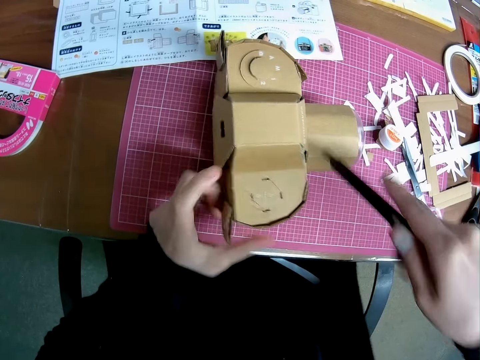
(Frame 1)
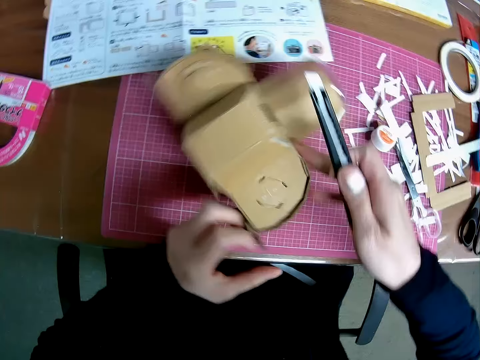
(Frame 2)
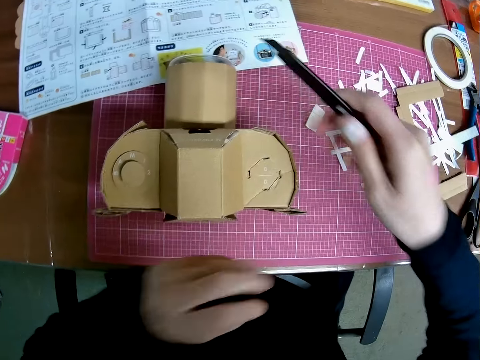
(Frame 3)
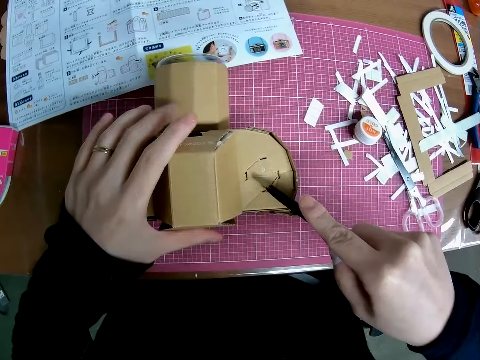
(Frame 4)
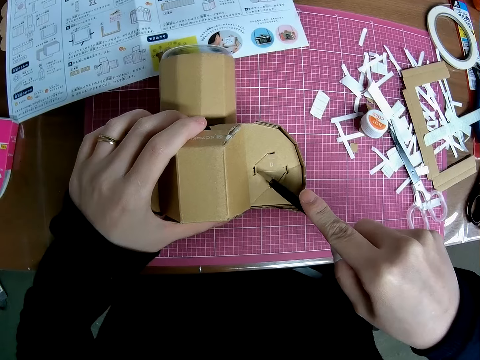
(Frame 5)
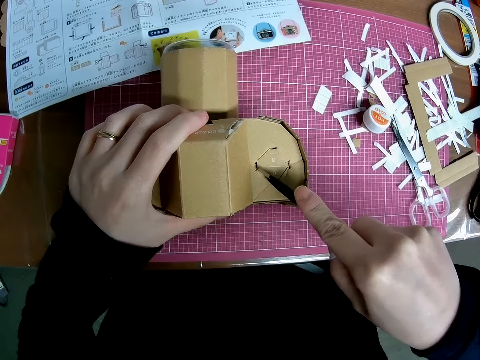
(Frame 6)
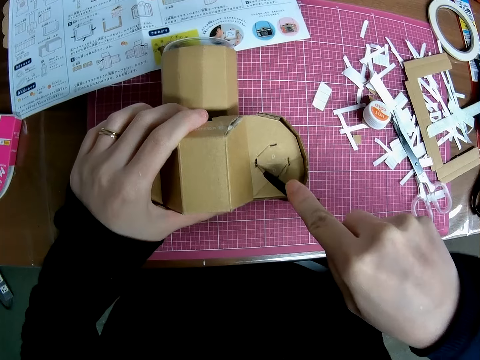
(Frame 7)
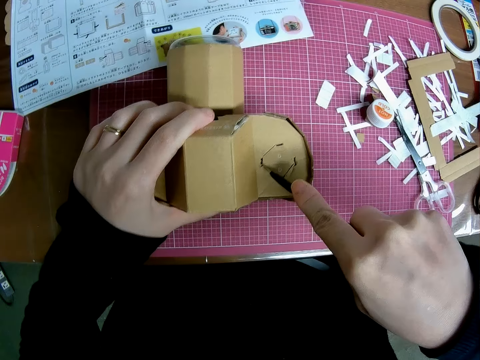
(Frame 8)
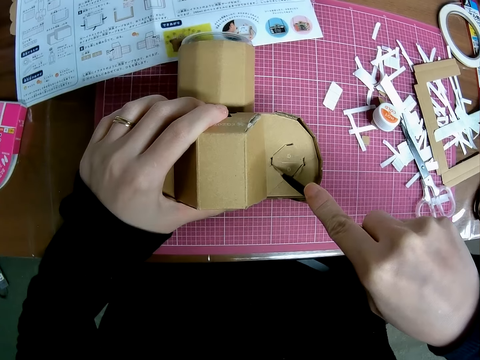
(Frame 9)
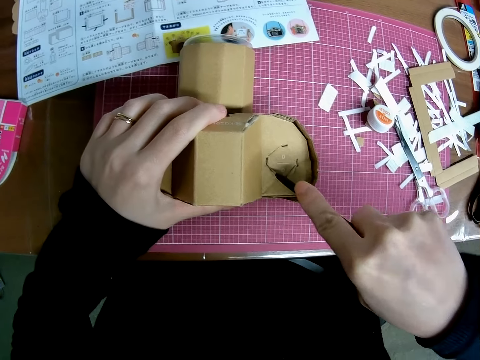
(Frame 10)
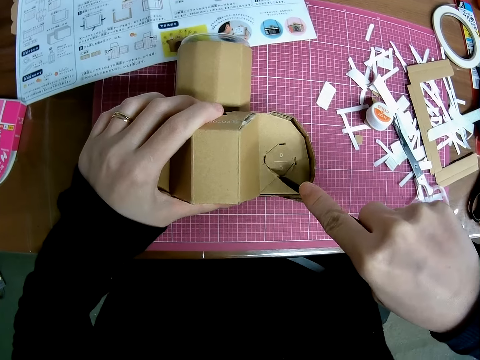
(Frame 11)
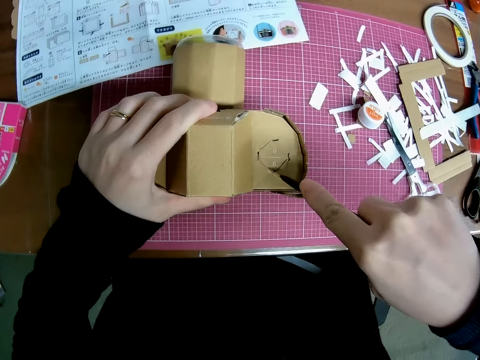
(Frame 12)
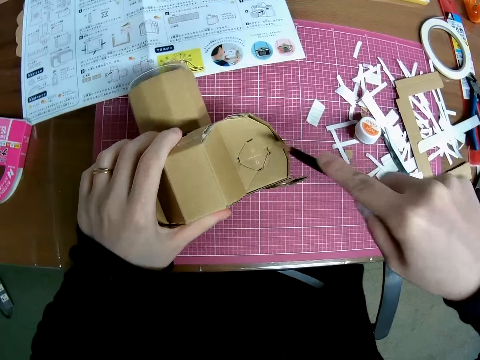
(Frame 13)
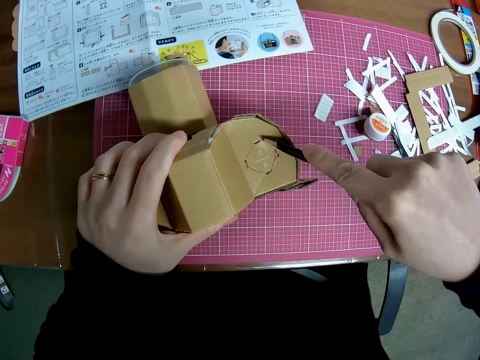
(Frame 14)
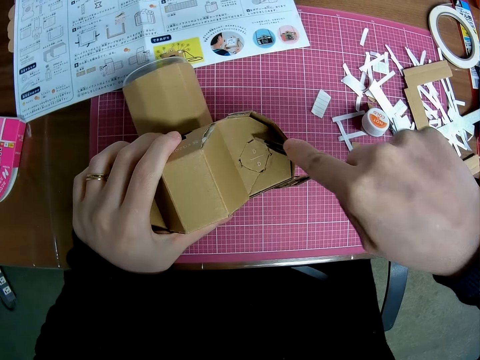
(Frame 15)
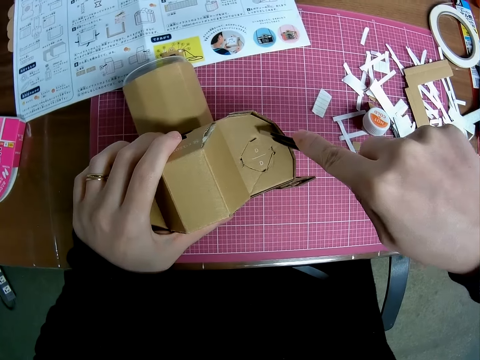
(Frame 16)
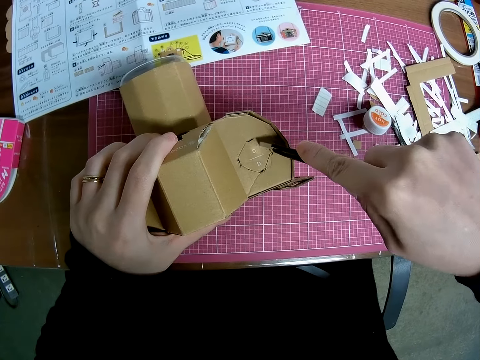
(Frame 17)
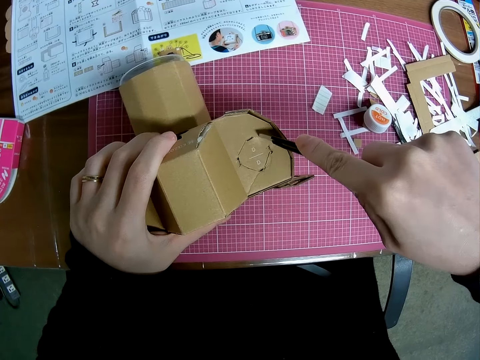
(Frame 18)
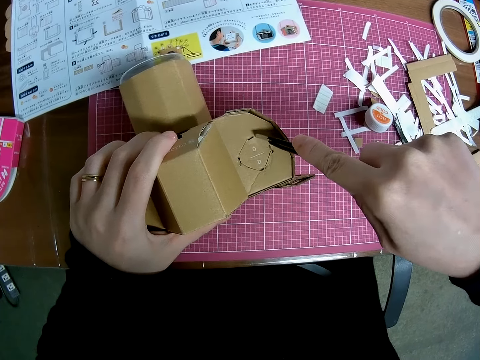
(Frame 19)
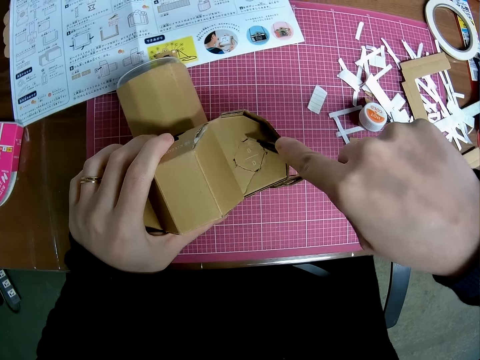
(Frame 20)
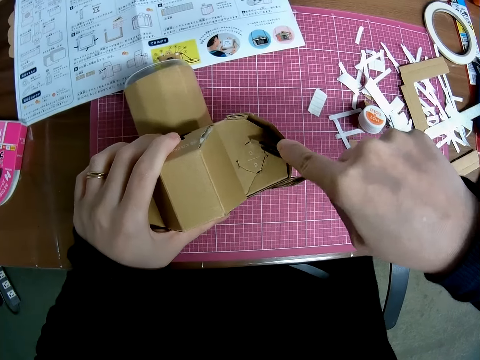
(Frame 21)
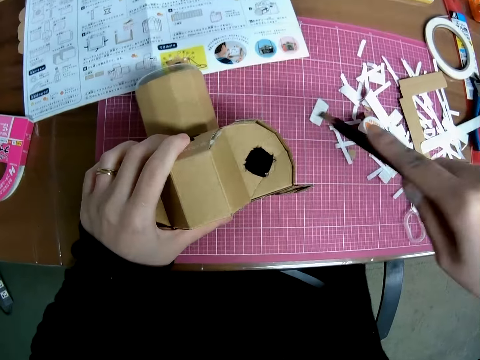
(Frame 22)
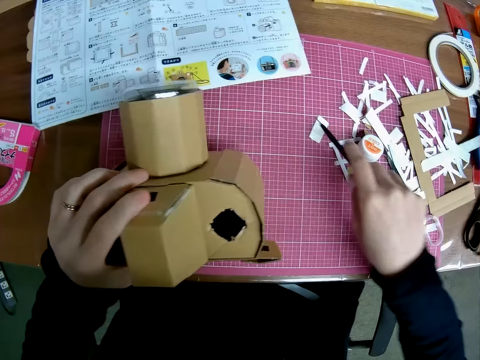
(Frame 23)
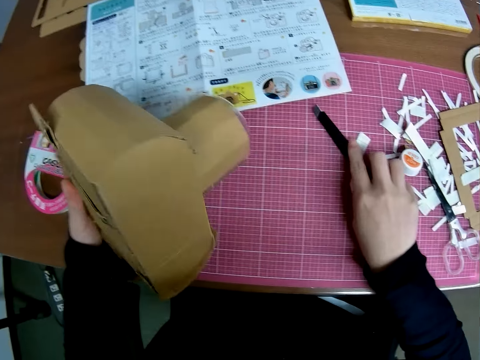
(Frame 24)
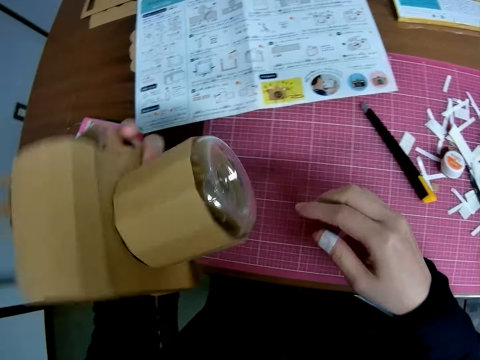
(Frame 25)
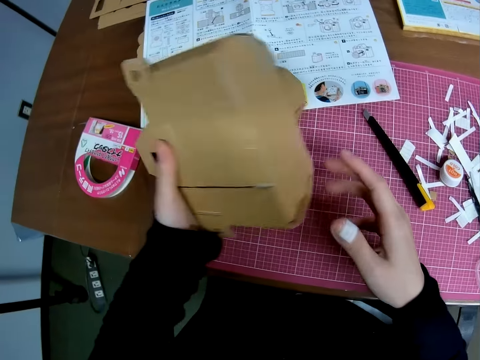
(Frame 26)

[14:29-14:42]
The camera wearer turns the paper mechanical craft round. They cut the paper mechanical craft with the precision knife. They drop the precision knife on the sheet.

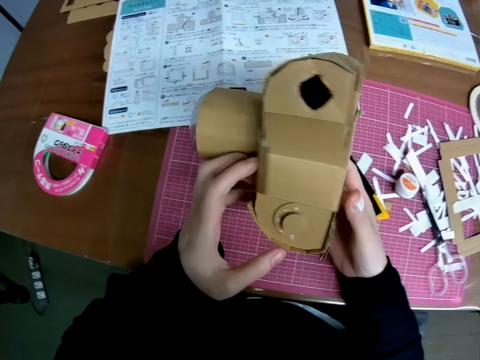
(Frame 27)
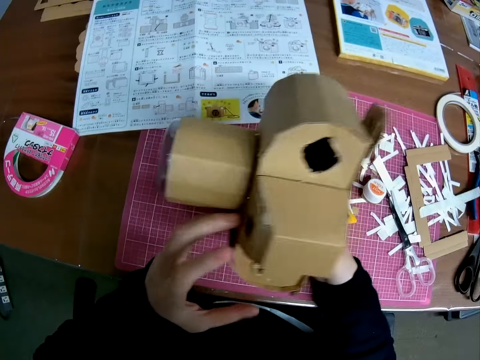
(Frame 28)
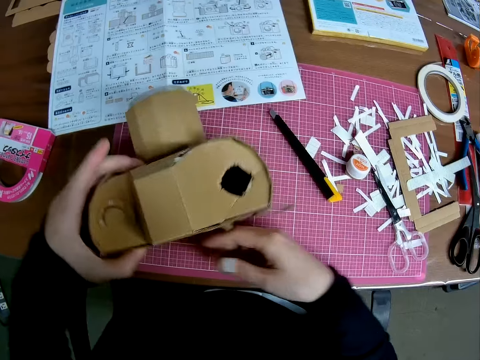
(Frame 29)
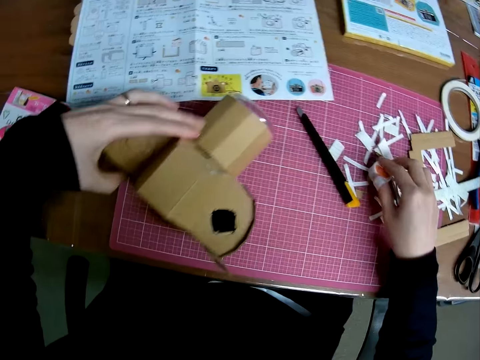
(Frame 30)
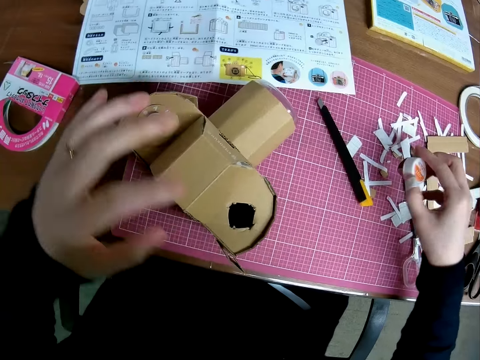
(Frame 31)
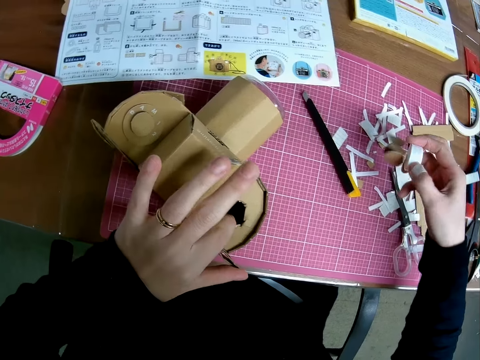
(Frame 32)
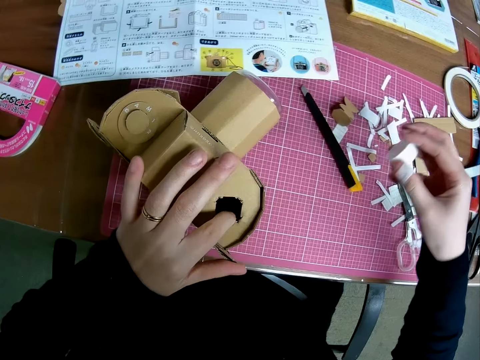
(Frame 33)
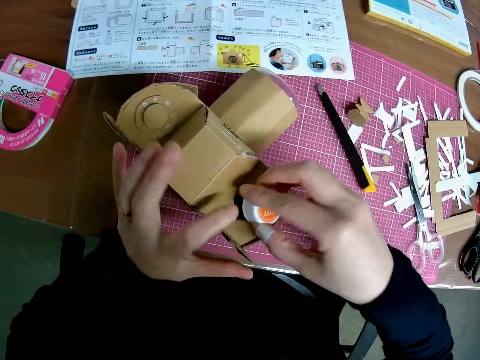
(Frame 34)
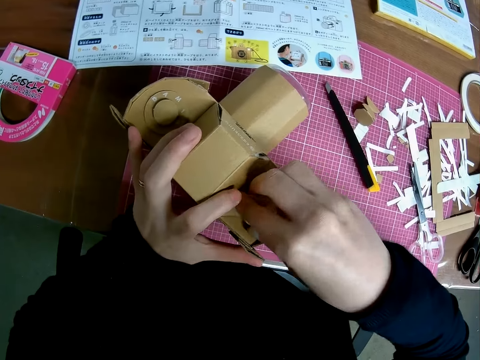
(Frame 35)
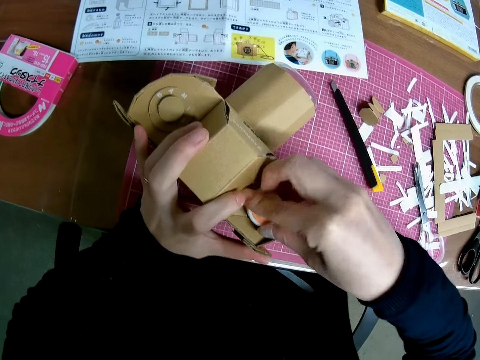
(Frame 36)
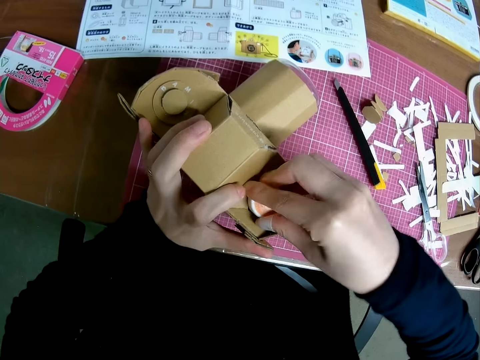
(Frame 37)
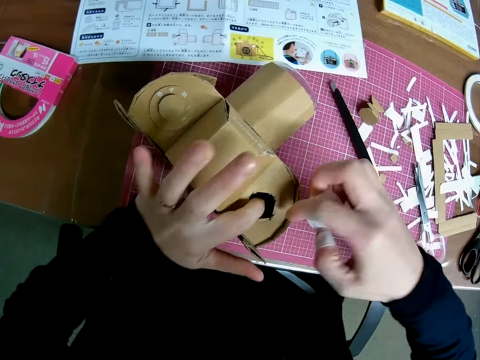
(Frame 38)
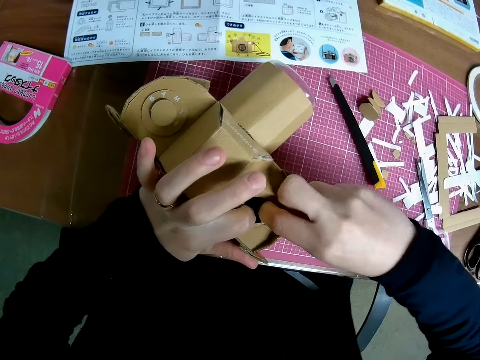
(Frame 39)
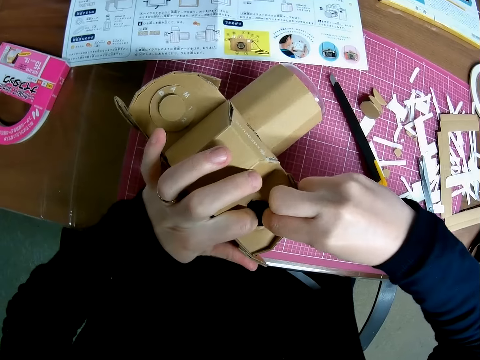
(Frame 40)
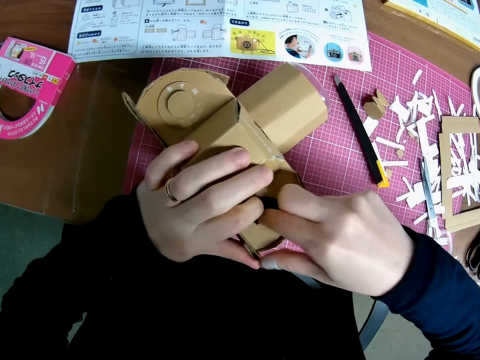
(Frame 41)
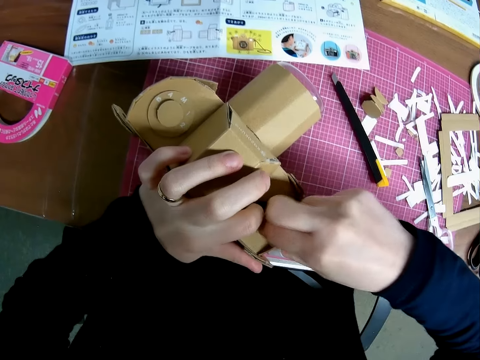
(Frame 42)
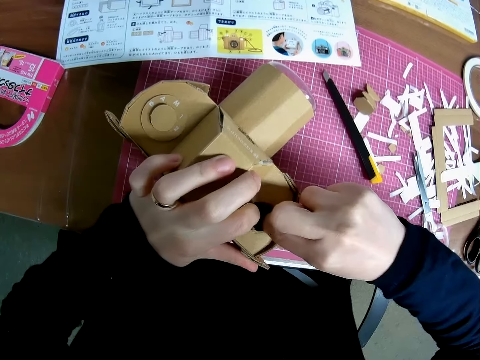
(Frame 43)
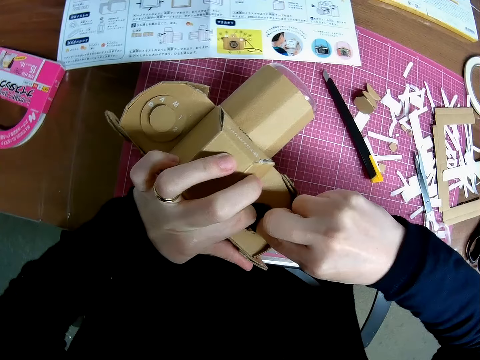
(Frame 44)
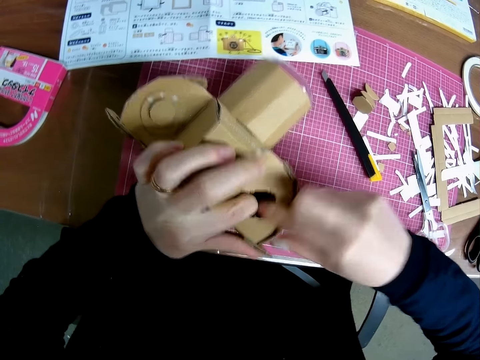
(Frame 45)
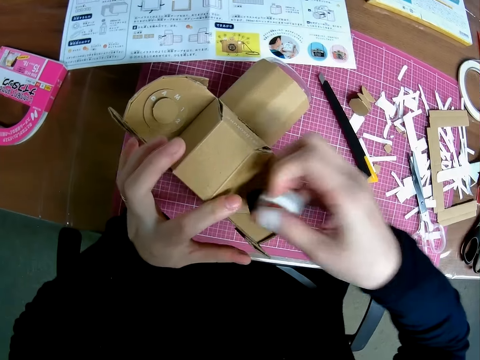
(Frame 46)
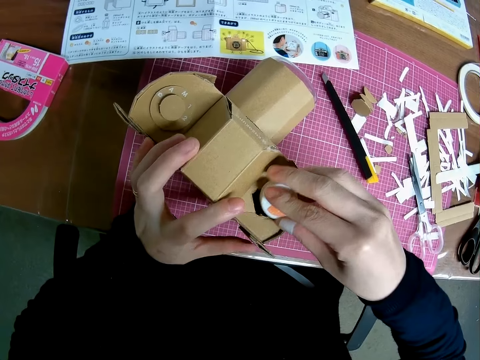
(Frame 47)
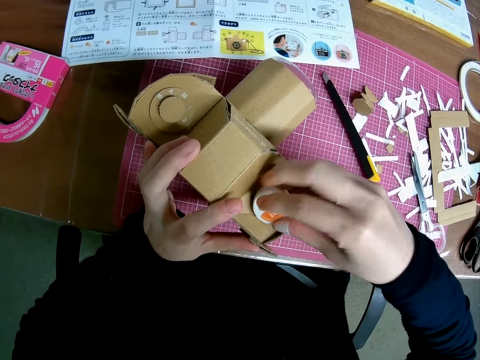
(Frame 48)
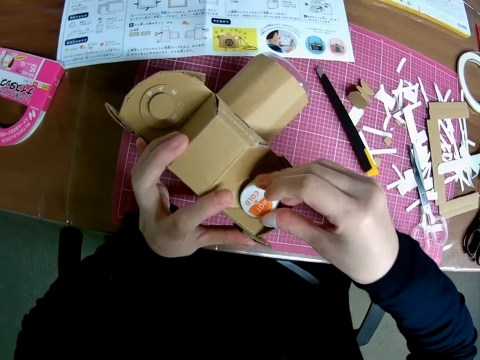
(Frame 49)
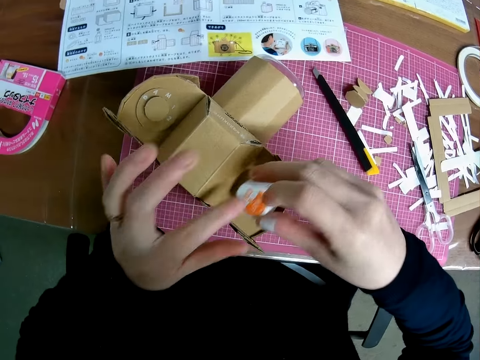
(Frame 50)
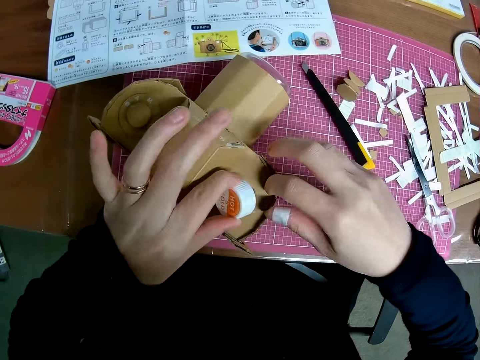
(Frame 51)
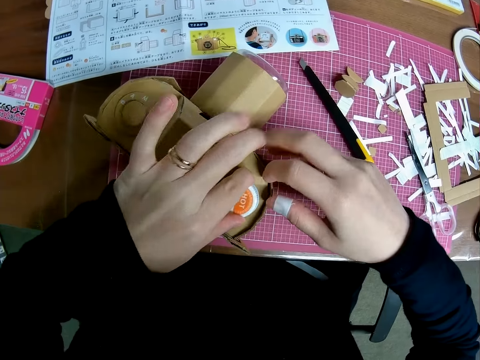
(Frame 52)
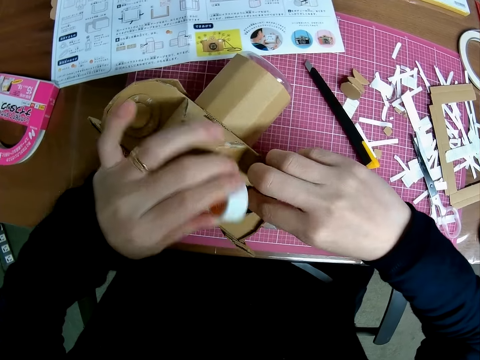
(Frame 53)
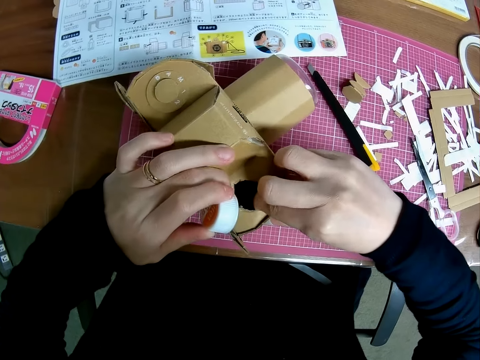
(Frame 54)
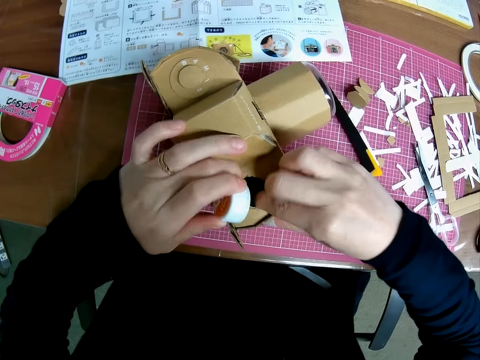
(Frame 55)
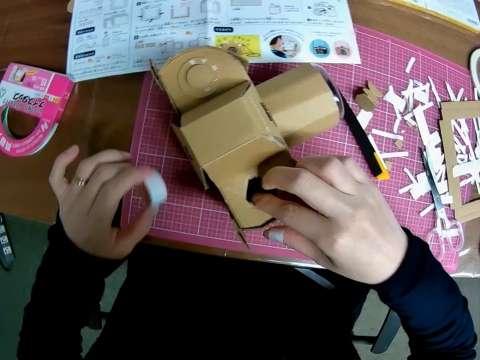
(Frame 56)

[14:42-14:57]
The camera wearer adjusts the paper craft in his hand. He looks at the cardboard camera model. He picks up the cover on the sheet. He puts the cover on the paper mechanical craft. He adjusts the paper craft in his hand. He puts the cover on the paper mechanical craft.
